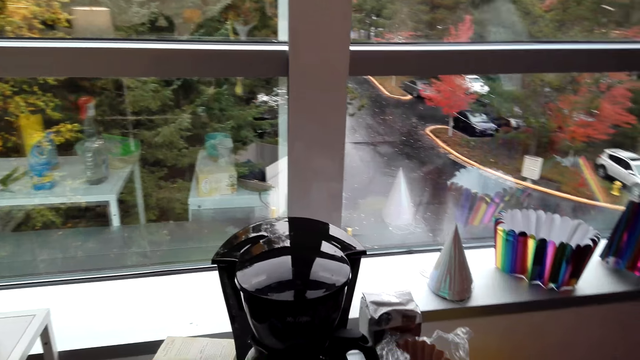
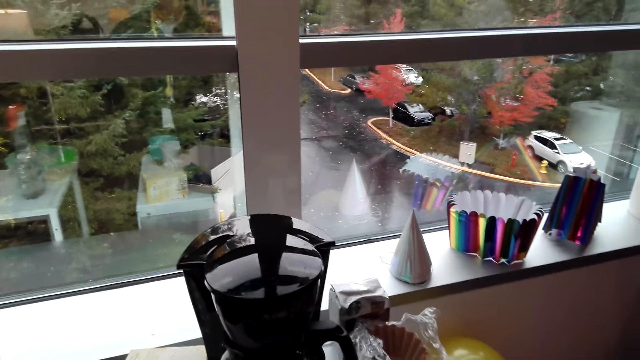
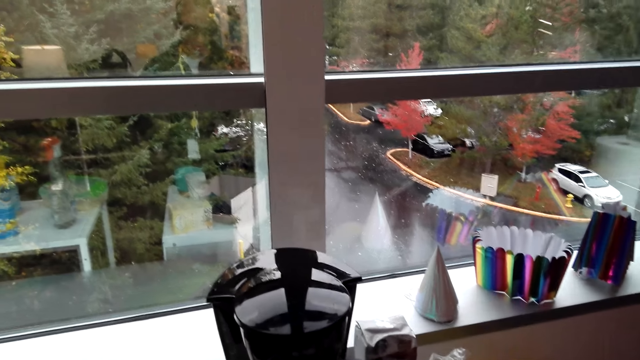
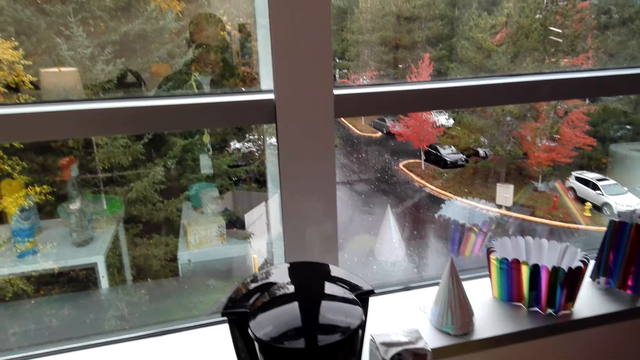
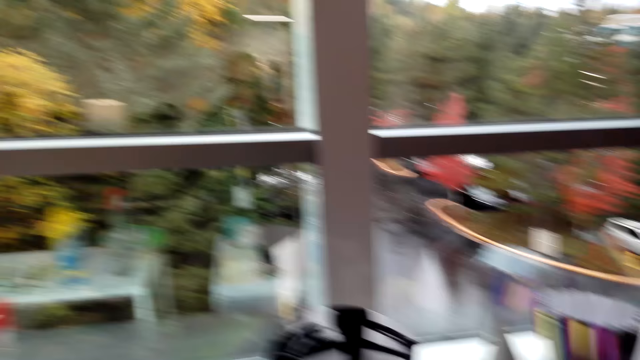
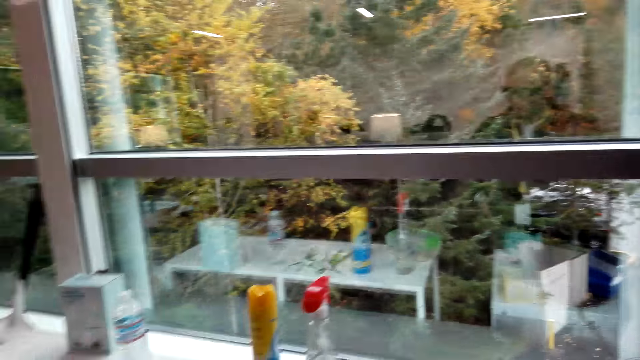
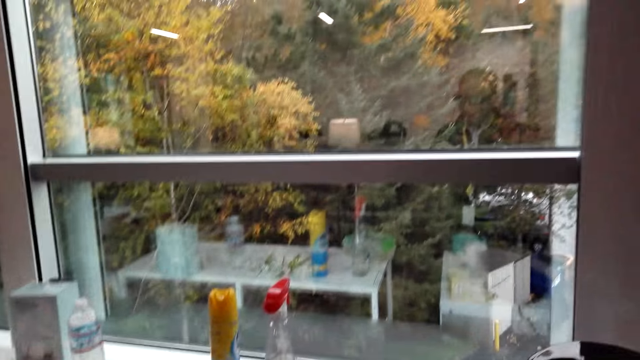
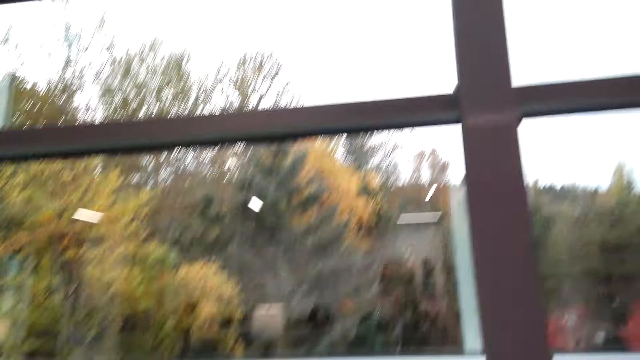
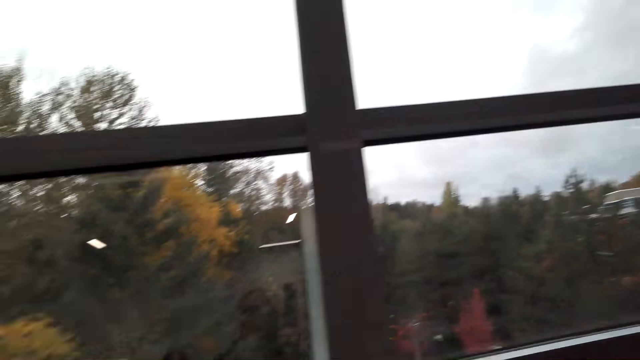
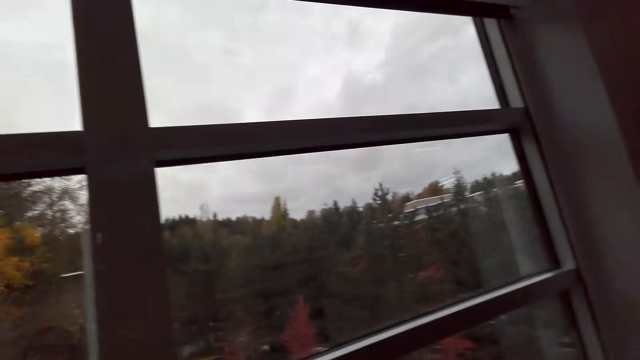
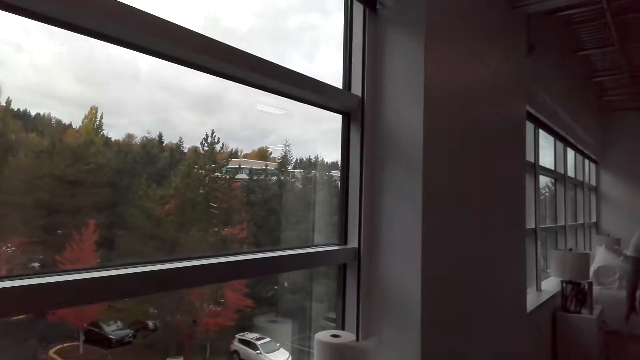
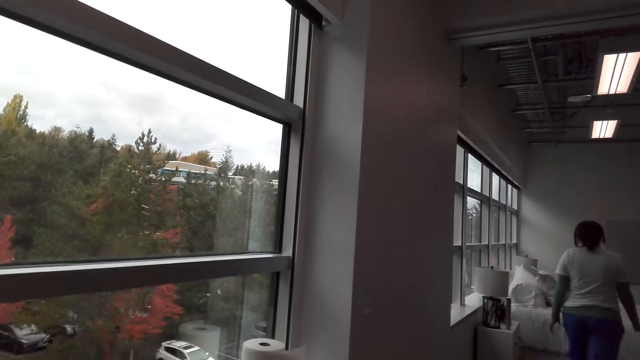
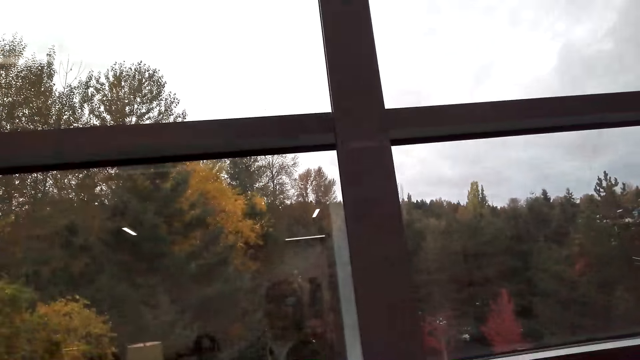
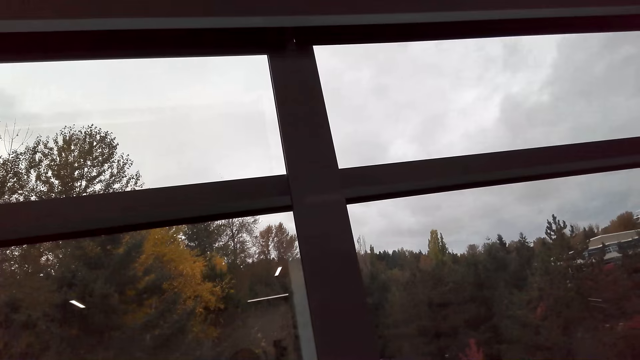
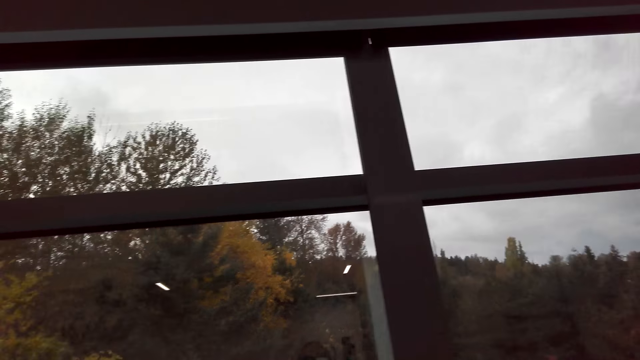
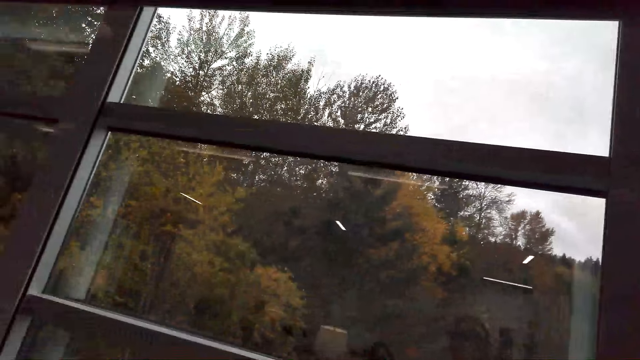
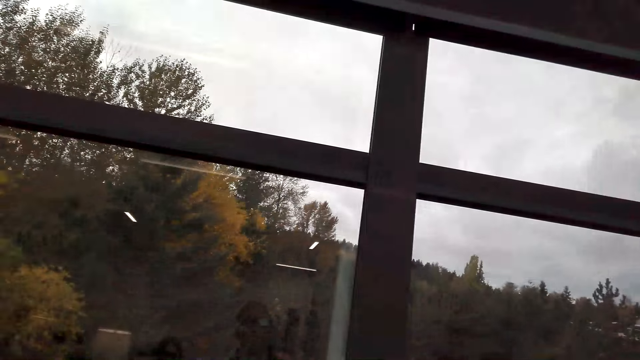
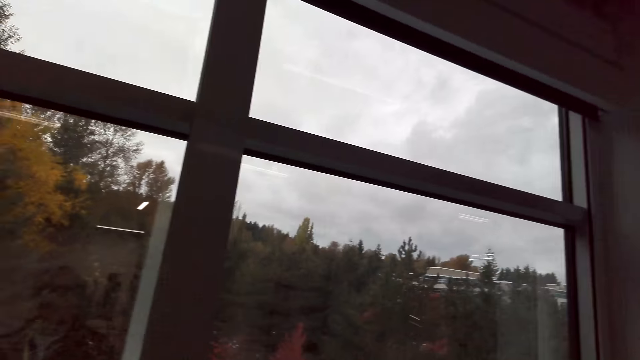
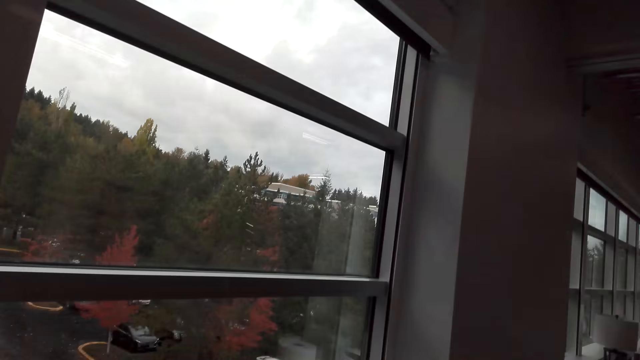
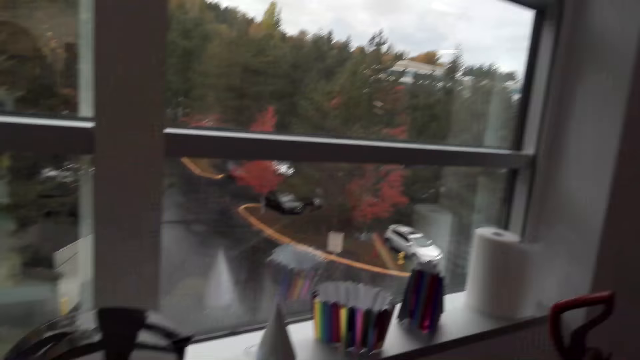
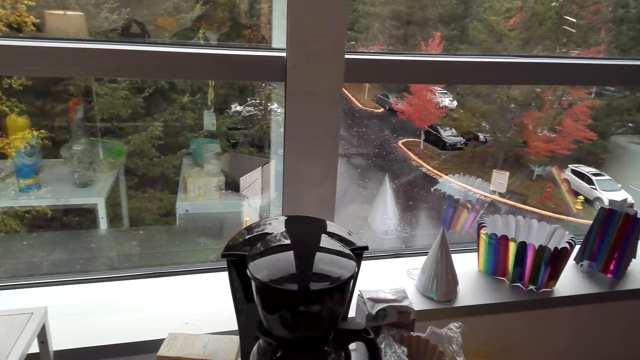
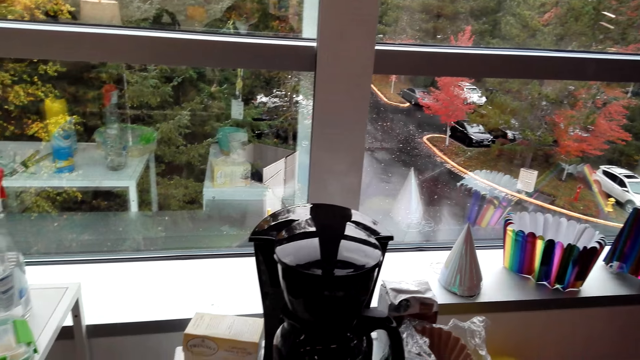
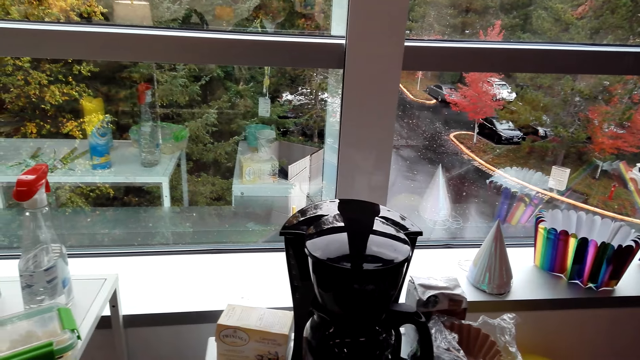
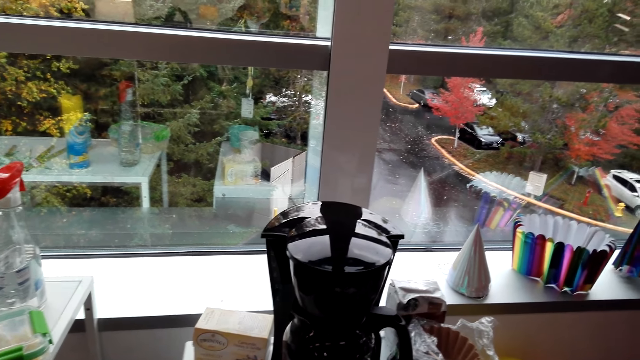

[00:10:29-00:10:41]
The camera wearer coughs and looks around. They talk with the lady and look around.

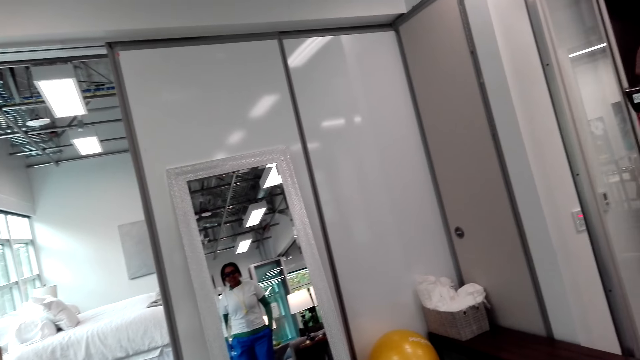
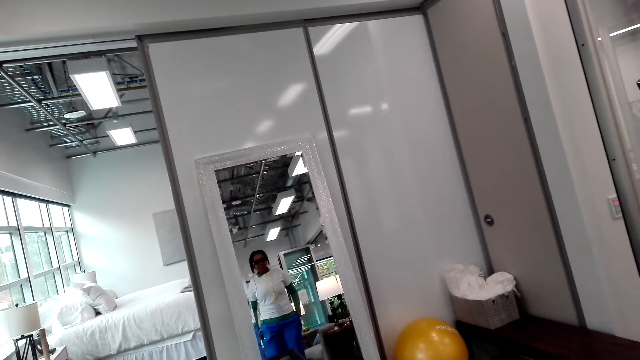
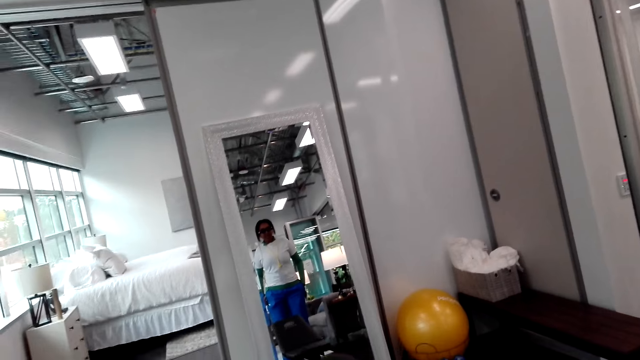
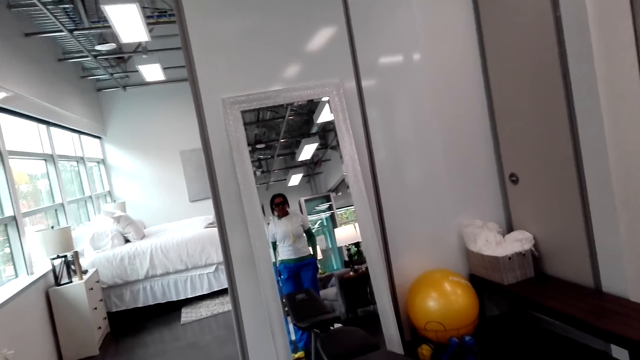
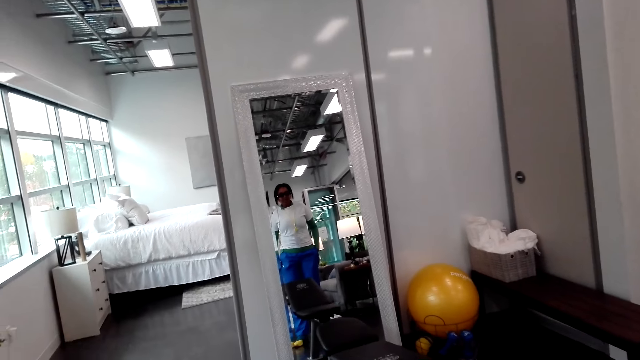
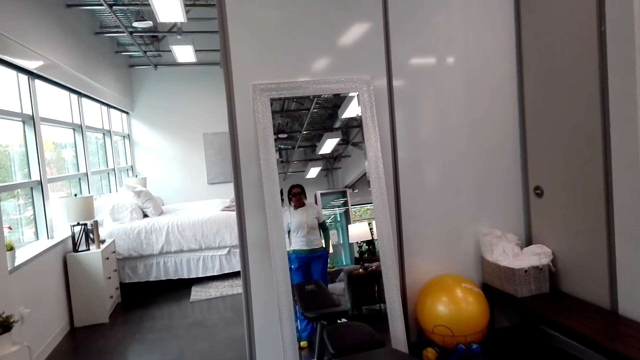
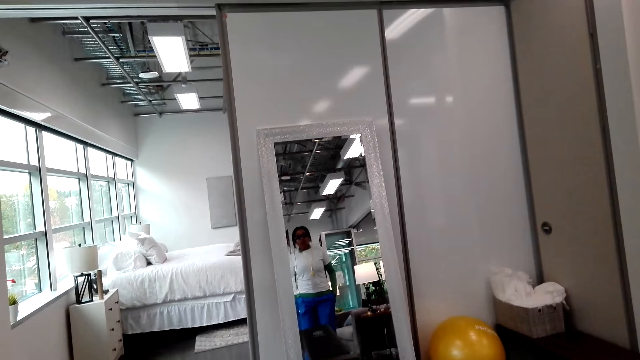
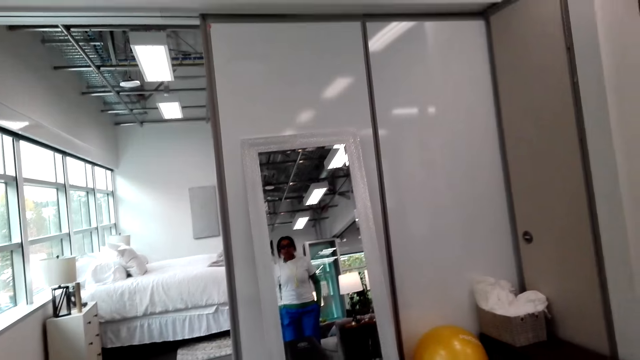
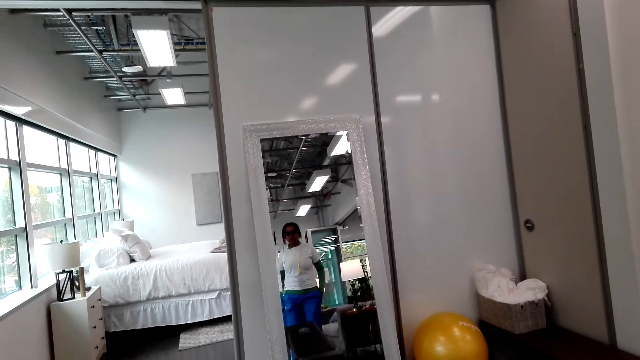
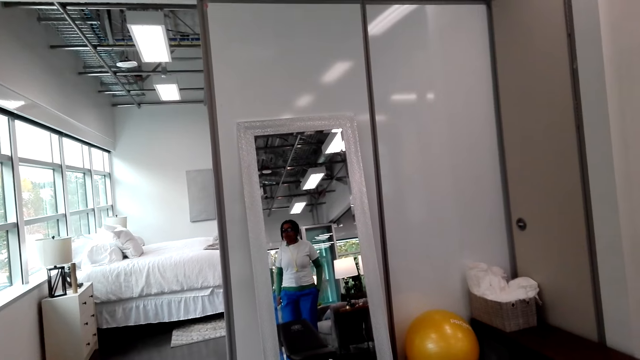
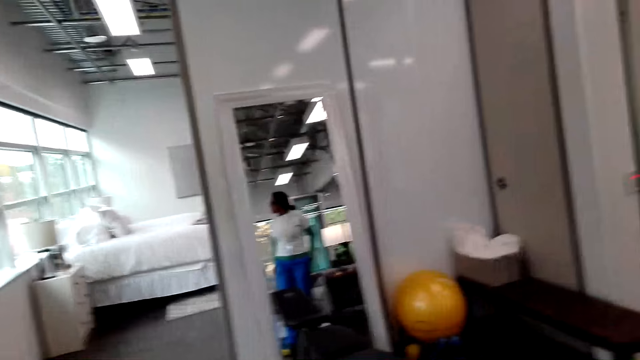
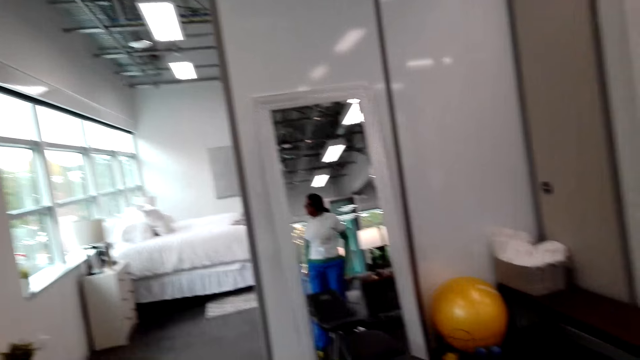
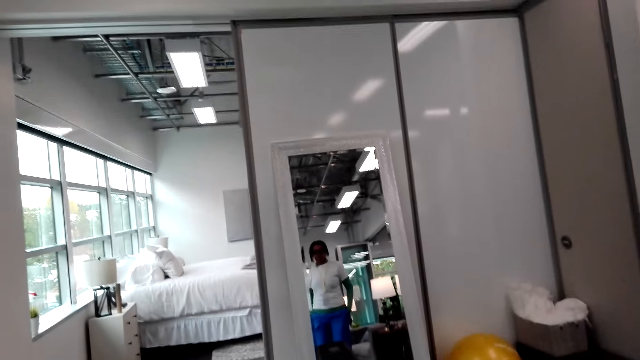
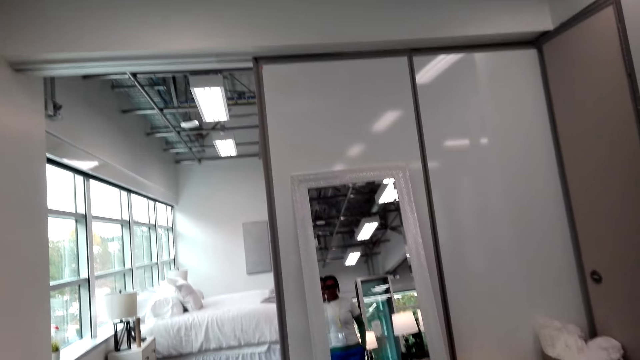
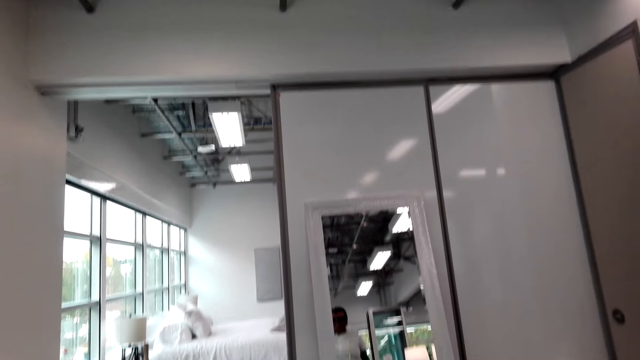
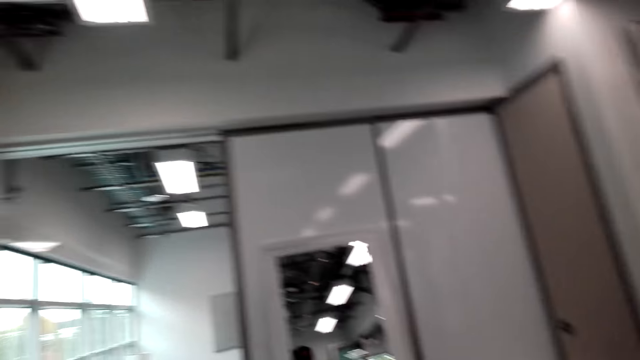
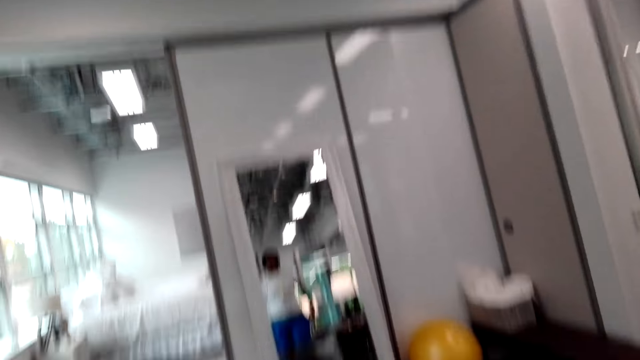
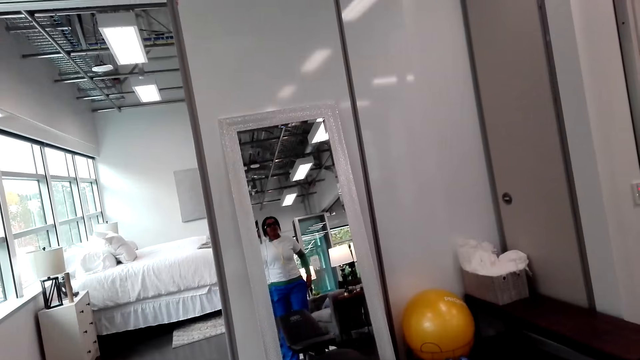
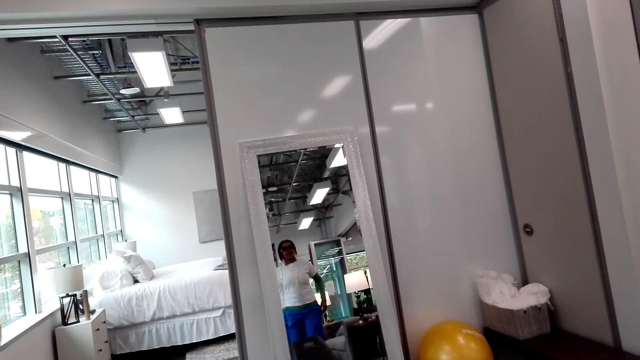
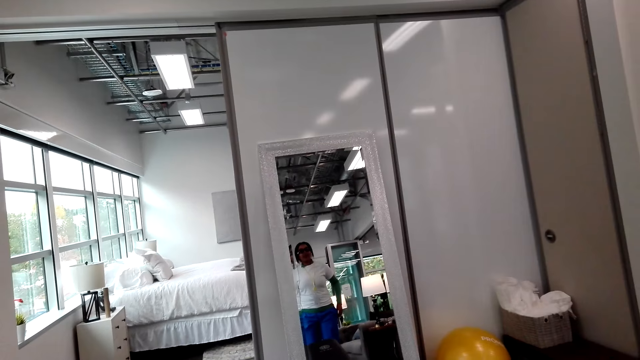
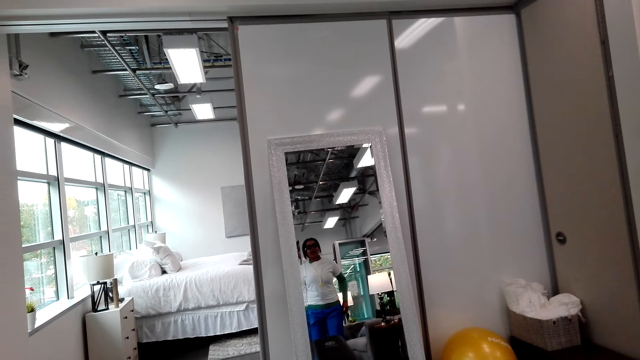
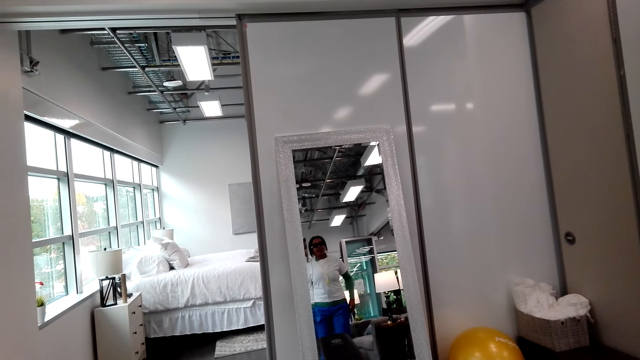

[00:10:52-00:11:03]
The camera wearer looks around. They talk with the lady. The lady looks at herself in the mirror.
